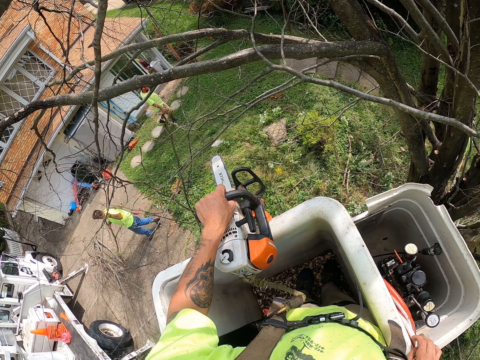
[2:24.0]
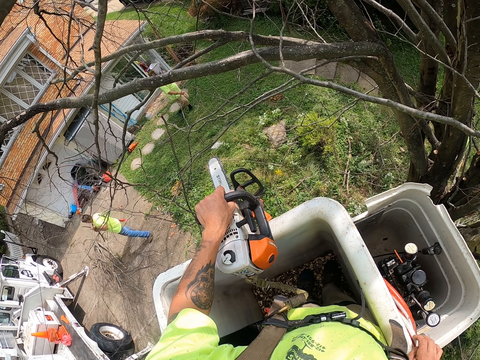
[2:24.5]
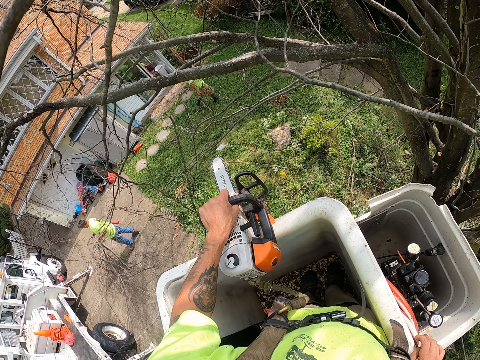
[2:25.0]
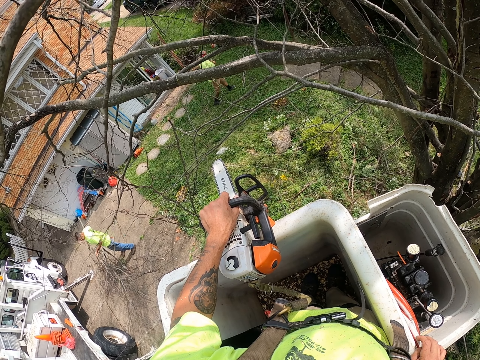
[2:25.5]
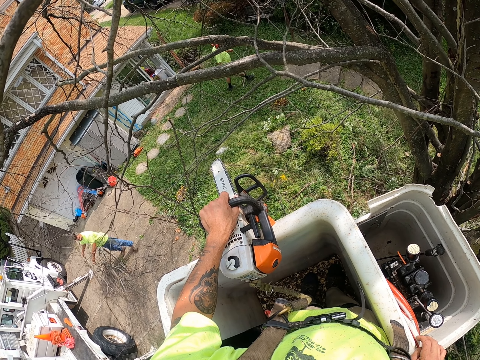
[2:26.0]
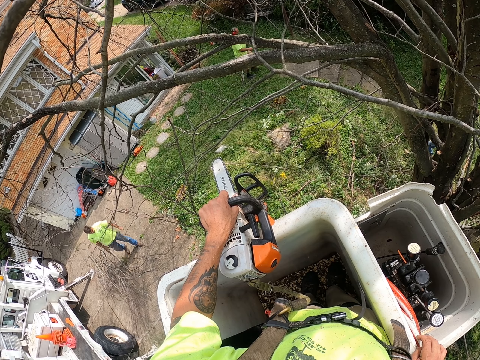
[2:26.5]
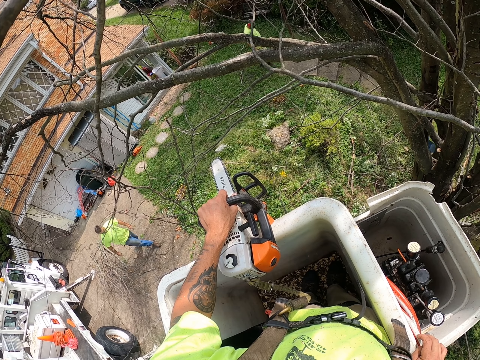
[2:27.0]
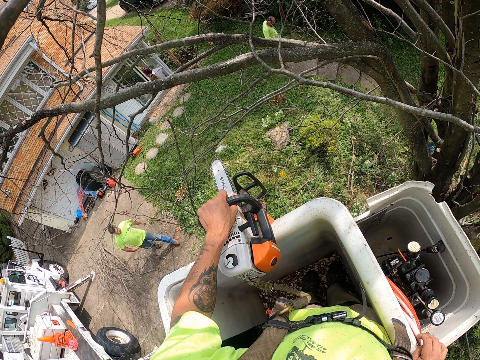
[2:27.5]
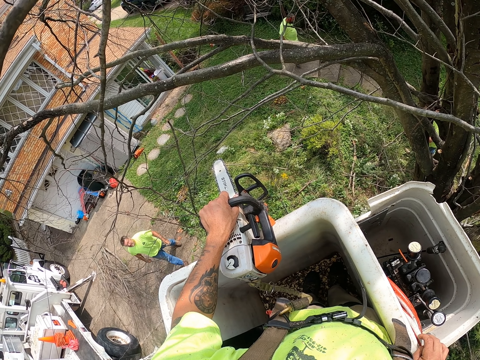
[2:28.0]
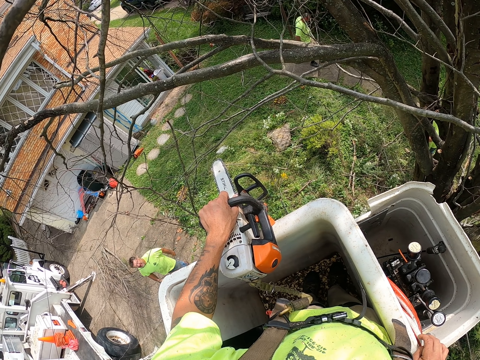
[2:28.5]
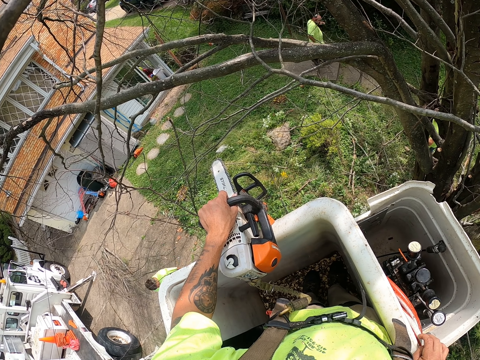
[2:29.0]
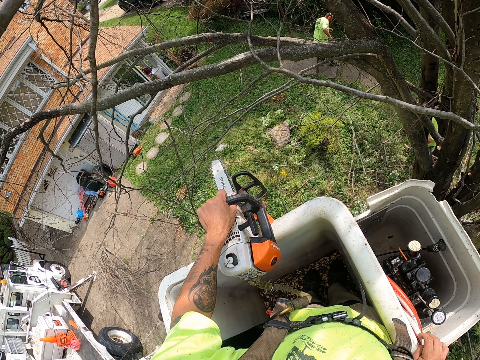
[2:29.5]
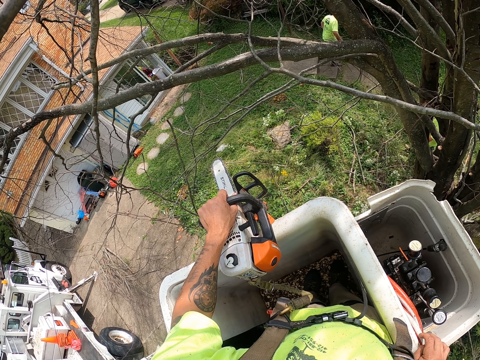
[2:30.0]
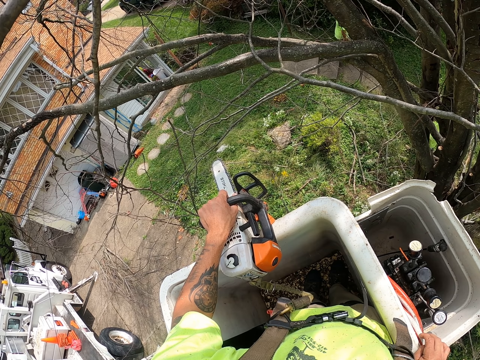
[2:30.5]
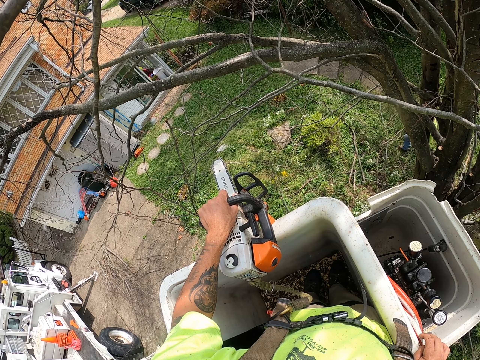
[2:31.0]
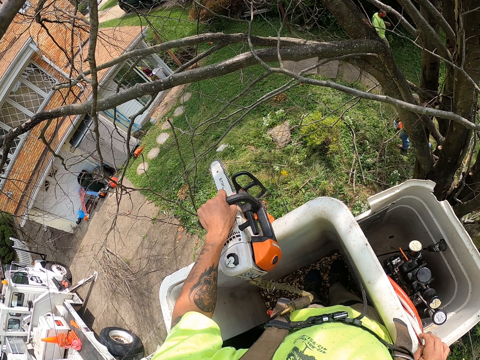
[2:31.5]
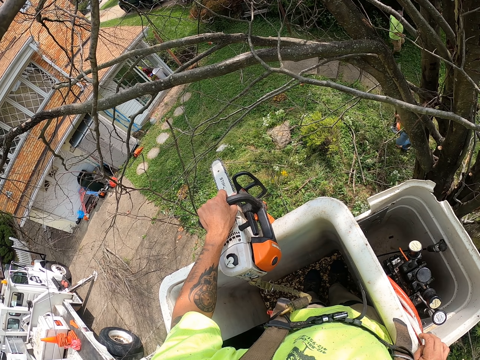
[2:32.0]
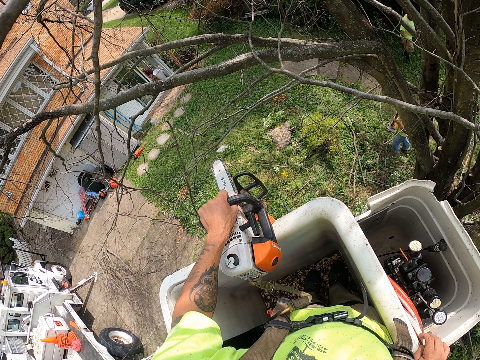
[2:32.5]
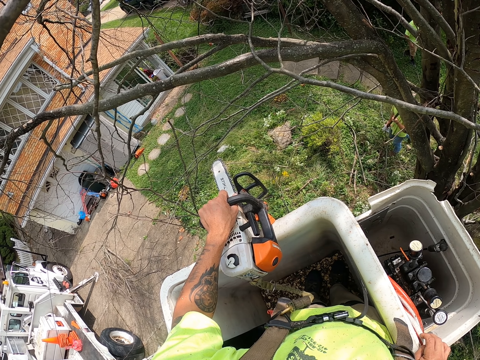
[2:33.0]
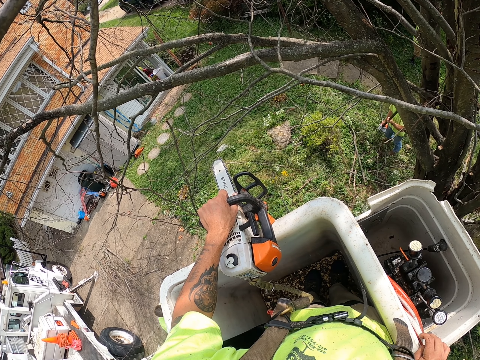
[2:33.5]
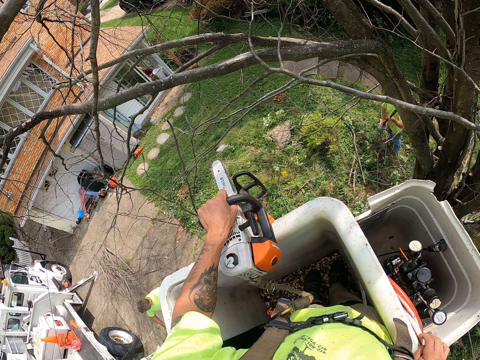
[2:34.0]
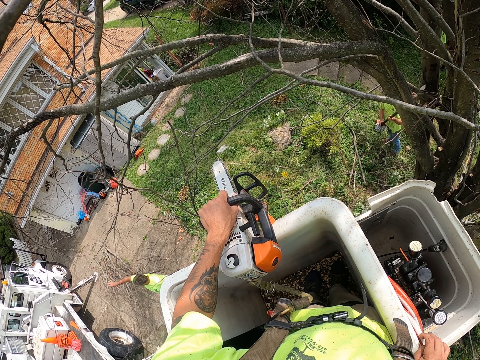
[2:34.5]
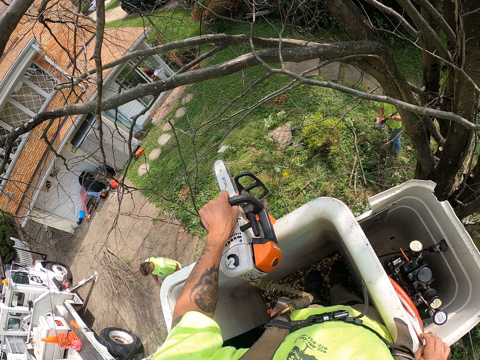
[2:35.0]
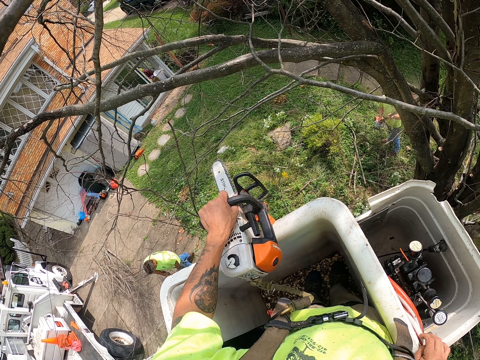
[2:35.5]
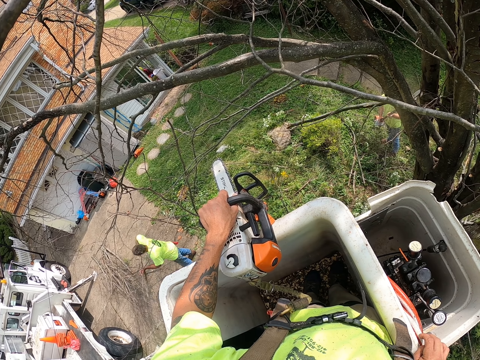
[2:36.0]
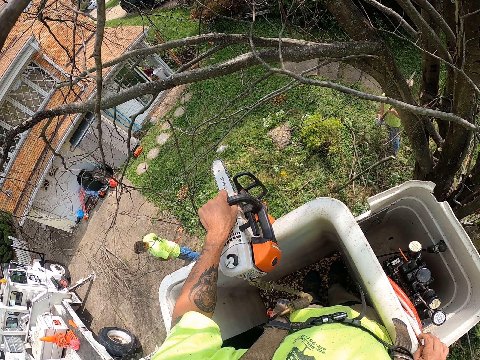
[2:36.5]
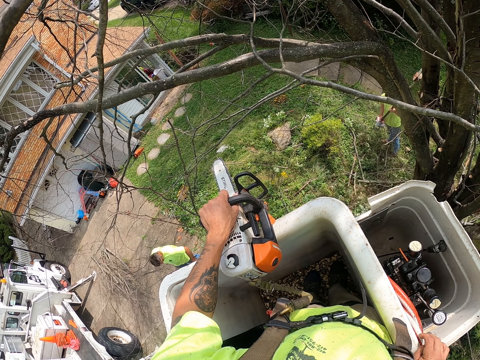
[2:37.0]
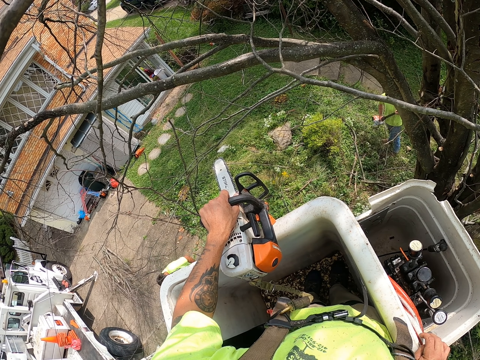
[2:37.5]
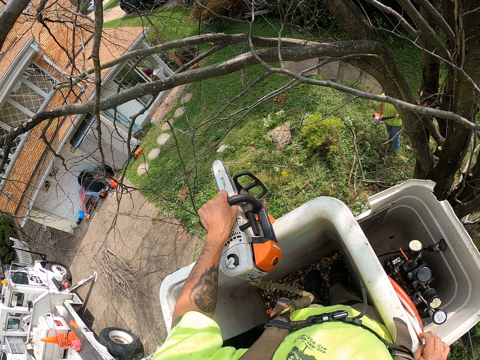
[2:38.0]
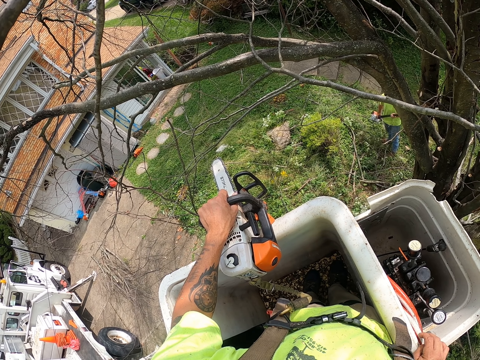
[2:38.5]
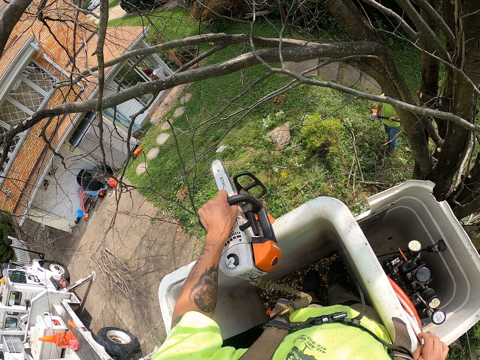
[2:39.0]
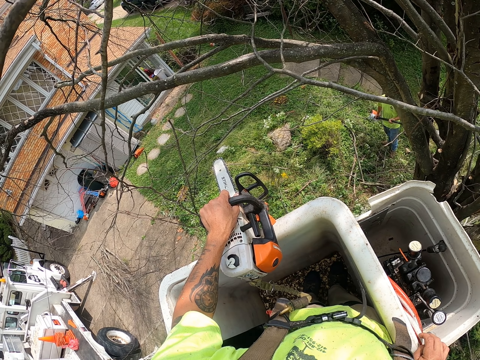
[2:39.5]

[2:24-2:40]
The man throws the branch on the ground with both hands. The camera wearer interacts with the man. Another man cuts a branch with a power saw in both hands.

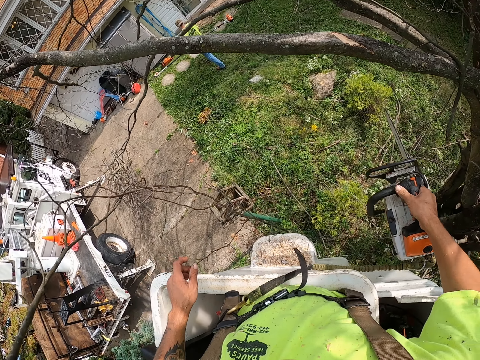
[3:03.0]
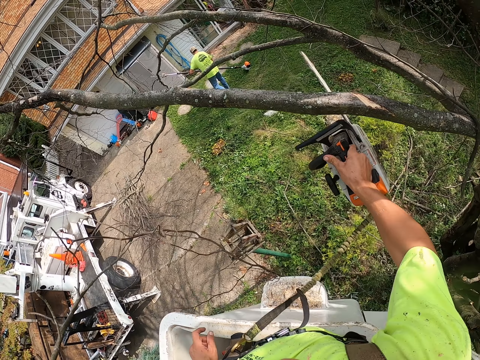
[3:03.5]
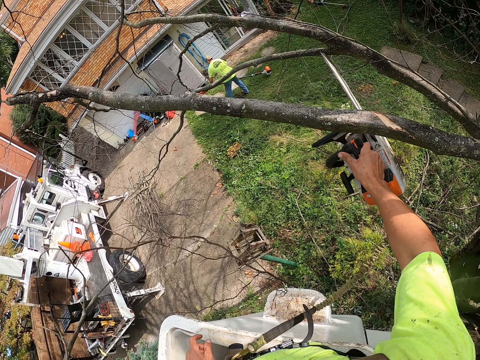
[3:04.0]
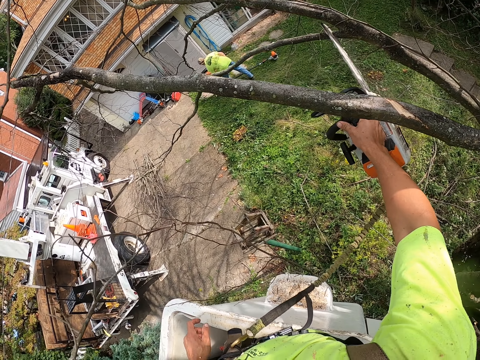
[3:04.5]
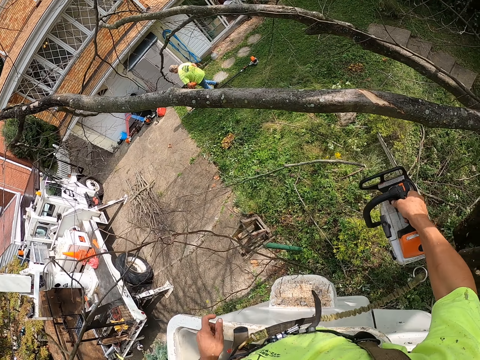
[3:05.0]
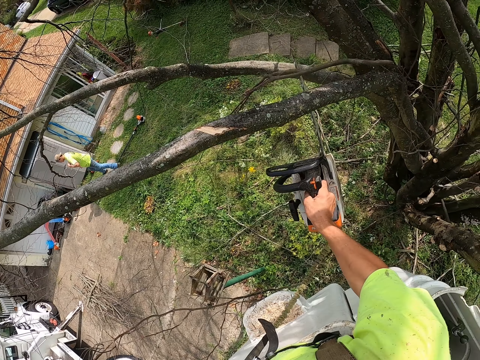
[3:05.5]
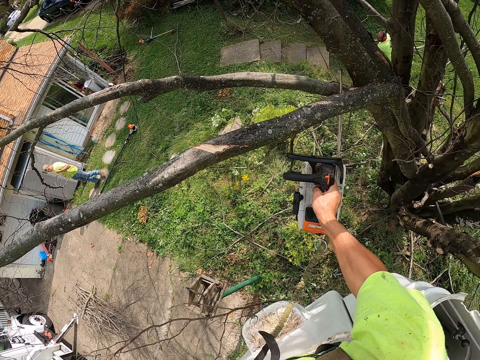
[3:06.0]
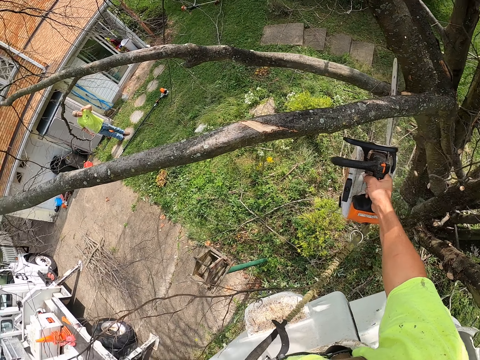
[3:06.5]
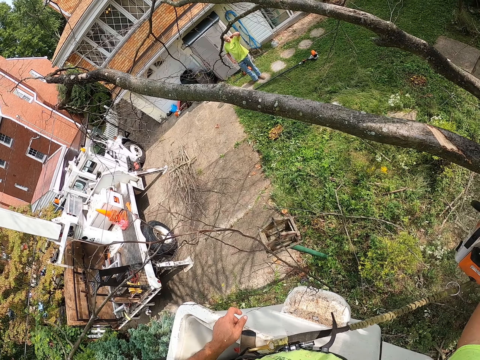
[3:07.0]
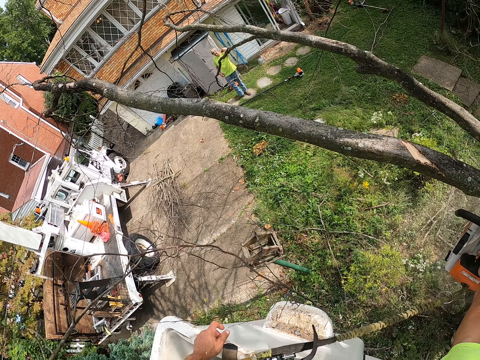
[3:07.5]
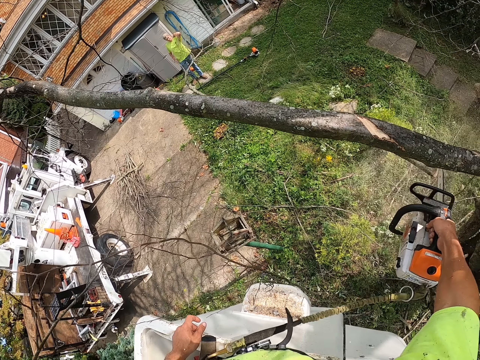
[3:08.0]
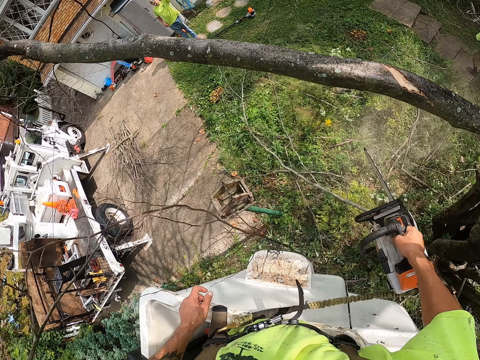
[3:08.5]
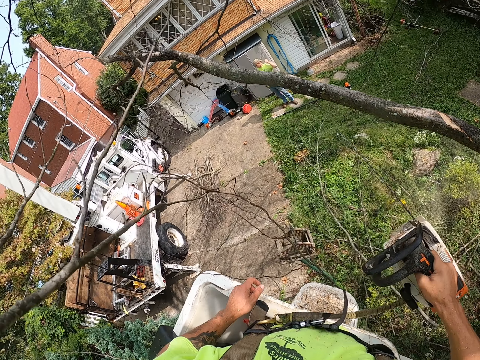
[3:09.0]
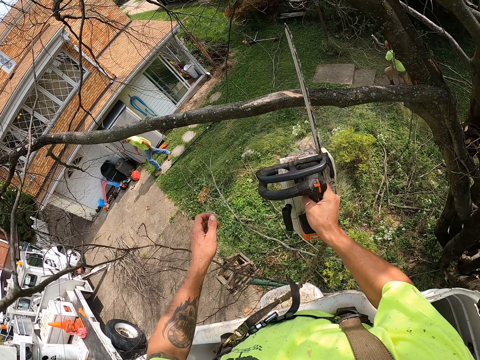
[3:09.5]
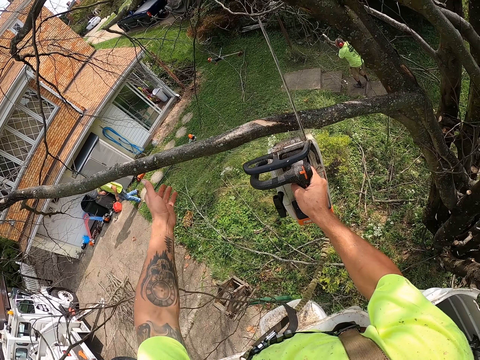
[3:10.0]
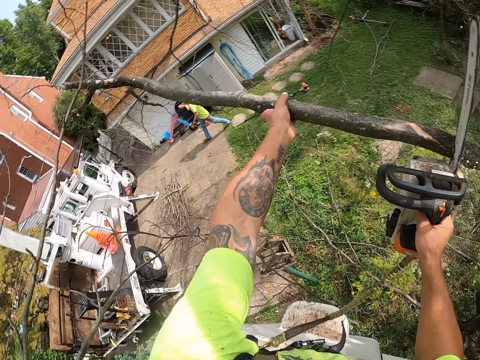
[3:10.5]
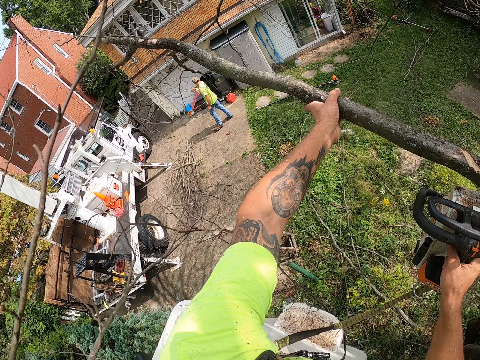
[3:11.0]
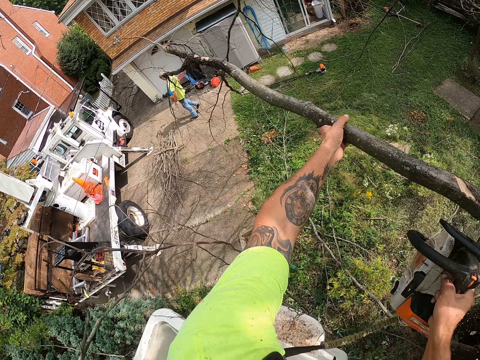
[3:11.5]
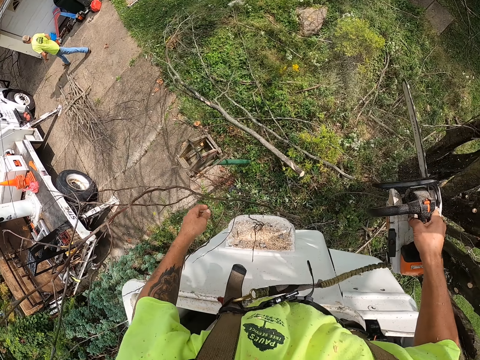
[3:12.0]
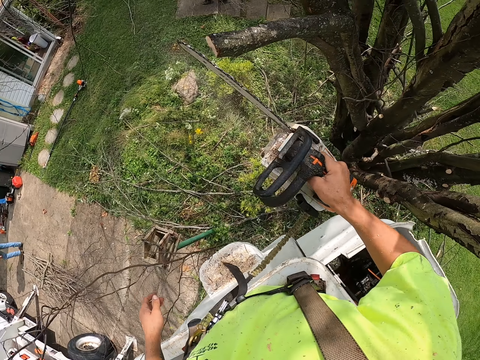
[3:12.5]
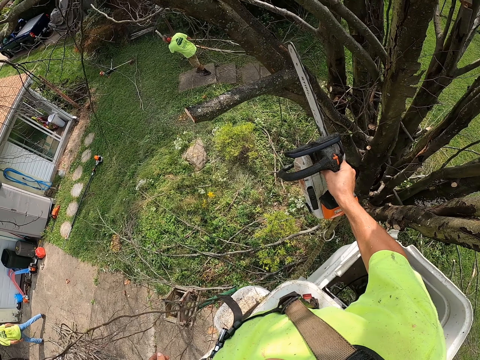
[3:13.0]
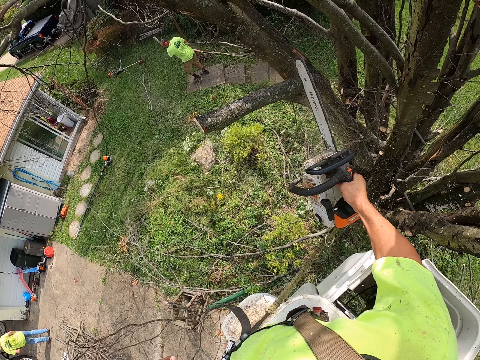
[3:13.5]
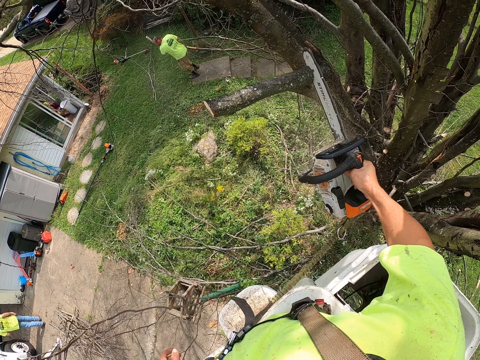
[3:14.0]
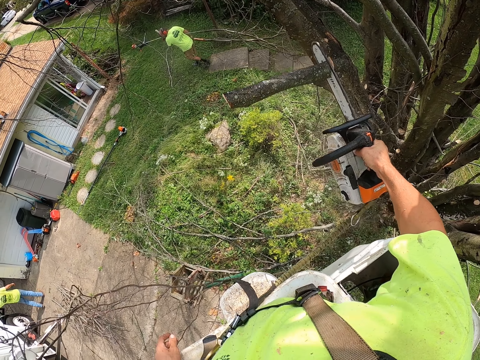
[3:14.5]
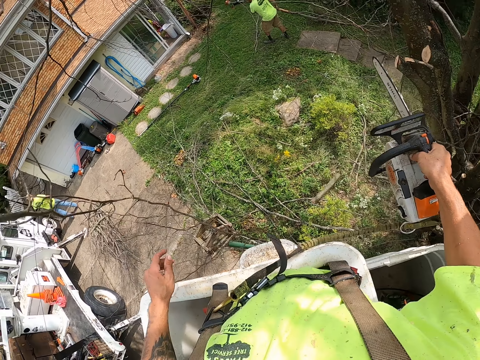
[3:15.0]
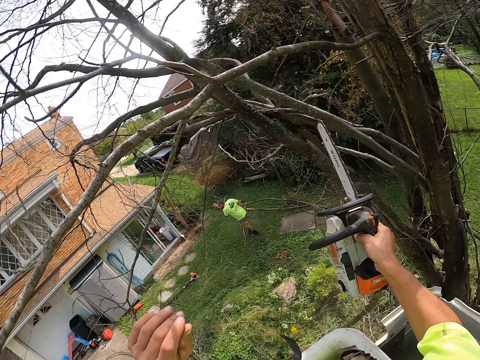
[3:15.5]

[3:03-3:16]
The camera wearer cuts a branch on the tree with the power saw in his right hand. The man drops the power saw on the ground with both hands. The camera wearer cuts a branch on the tree with the power saw in his right hand. Another man moves the branches on the ground with both hands. The camera wearer cuts a branch on the tree with the power saw in his right hand. He places his left hand on the branch on the tree. He throws the branch on the ground with his left hand. He cuts a branch on the tree with the power saw in his right hand.
